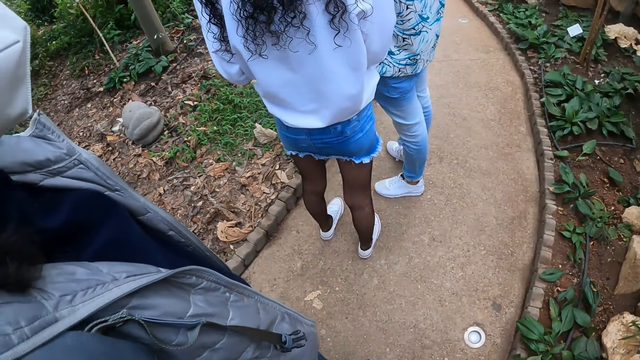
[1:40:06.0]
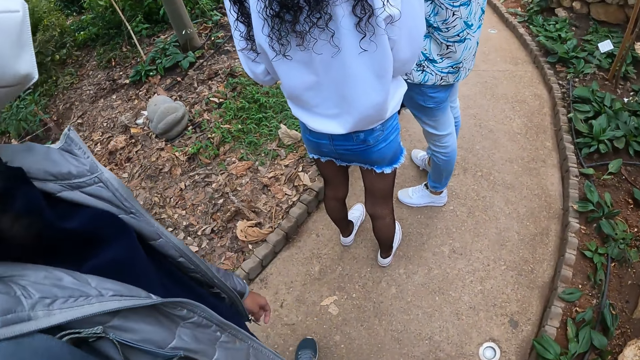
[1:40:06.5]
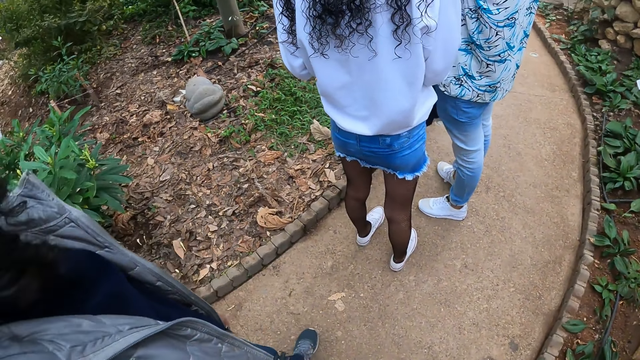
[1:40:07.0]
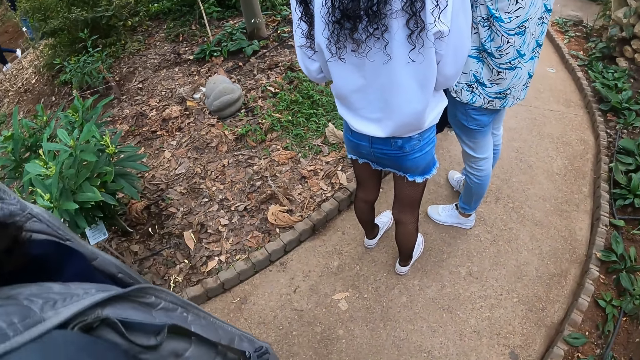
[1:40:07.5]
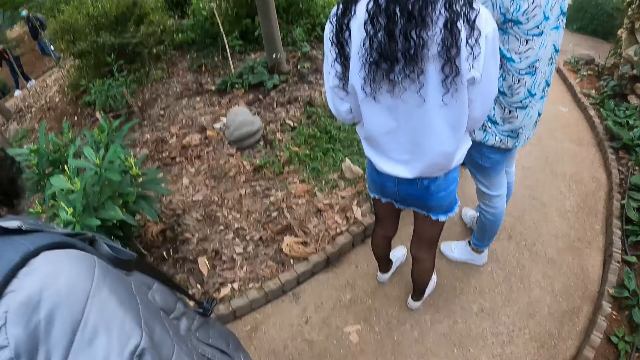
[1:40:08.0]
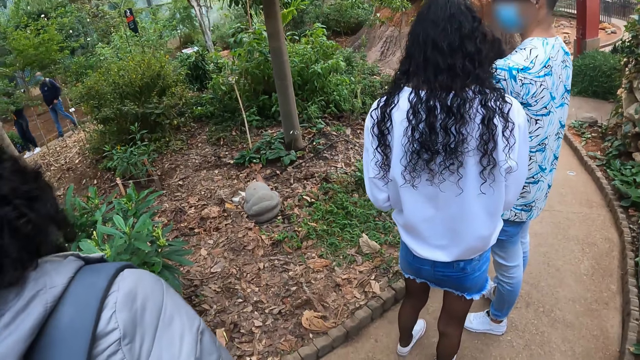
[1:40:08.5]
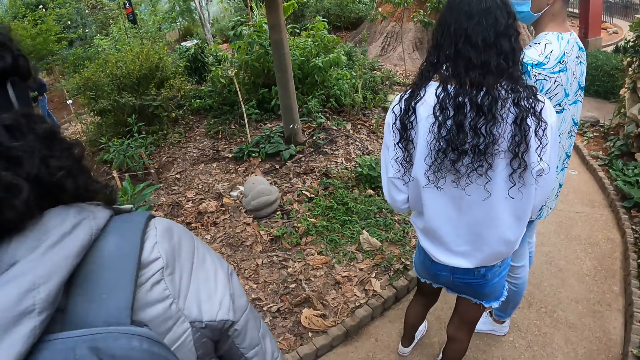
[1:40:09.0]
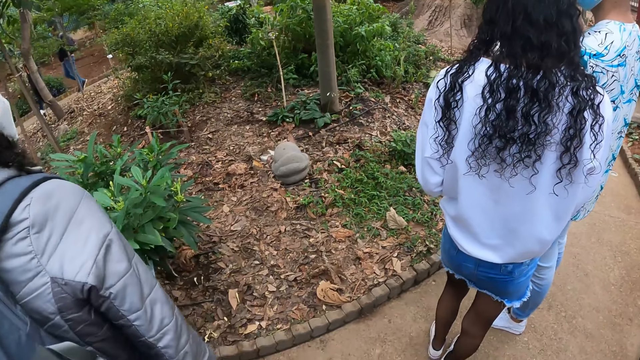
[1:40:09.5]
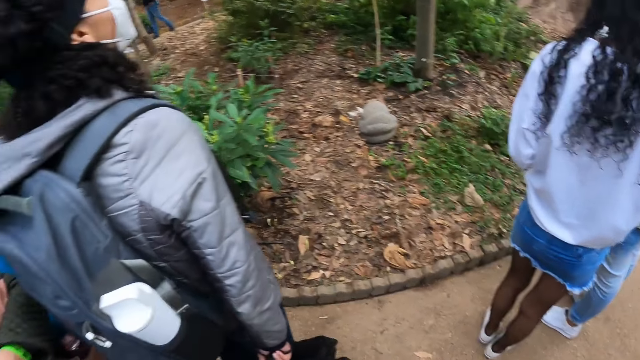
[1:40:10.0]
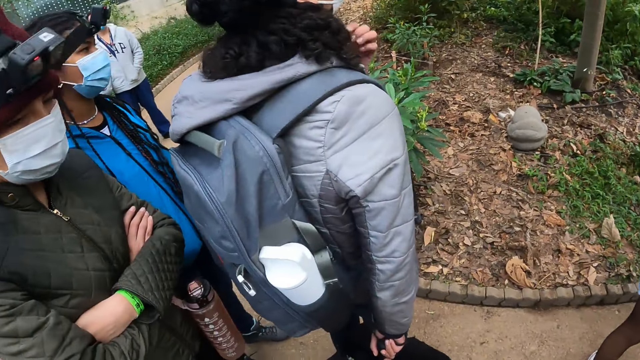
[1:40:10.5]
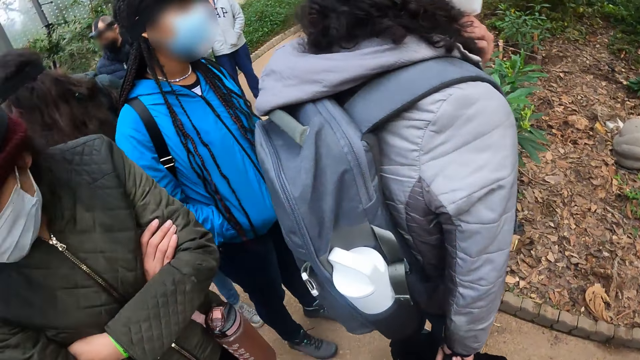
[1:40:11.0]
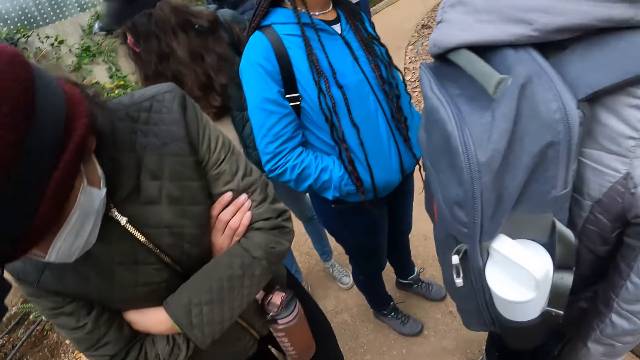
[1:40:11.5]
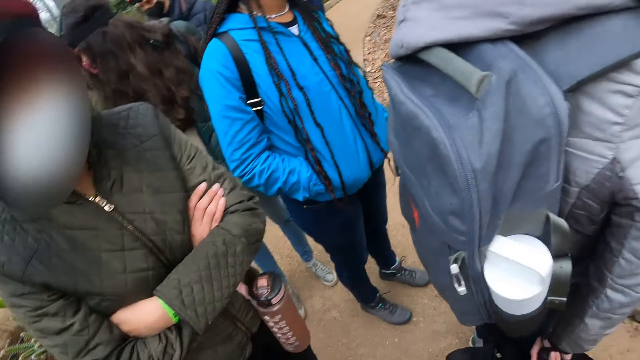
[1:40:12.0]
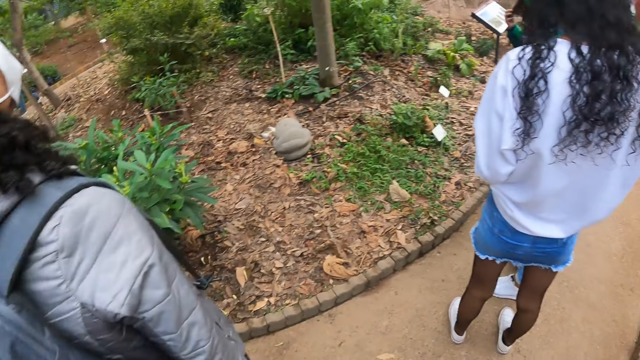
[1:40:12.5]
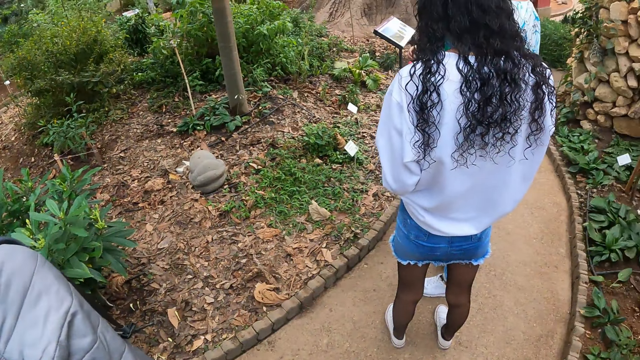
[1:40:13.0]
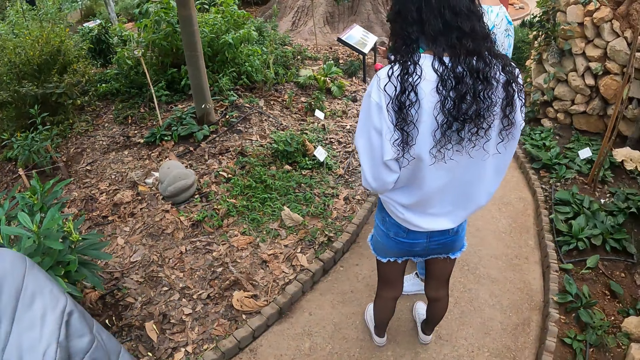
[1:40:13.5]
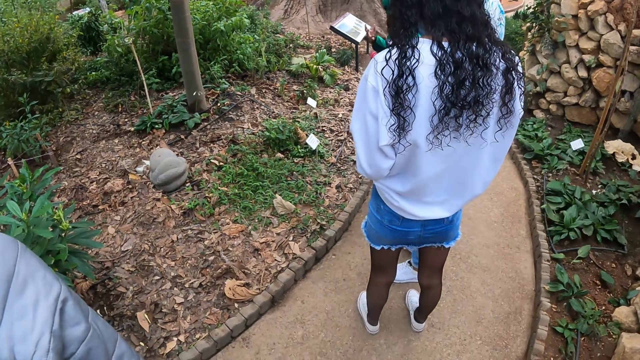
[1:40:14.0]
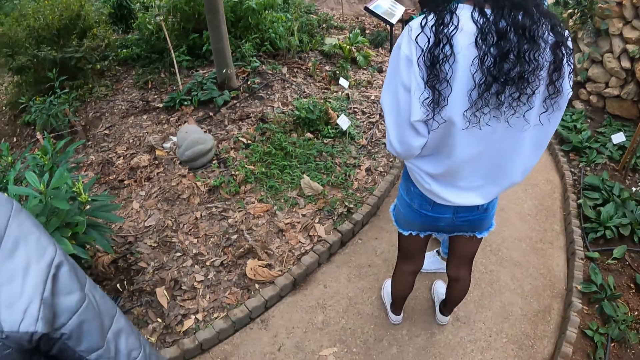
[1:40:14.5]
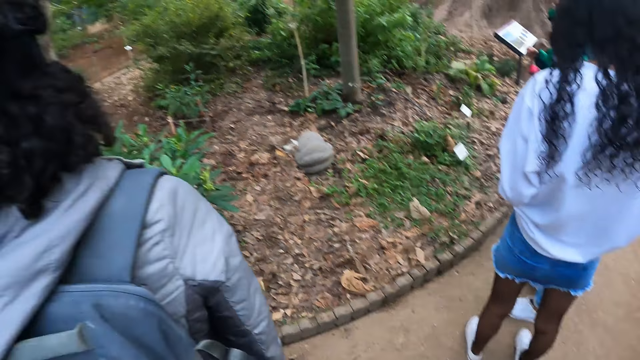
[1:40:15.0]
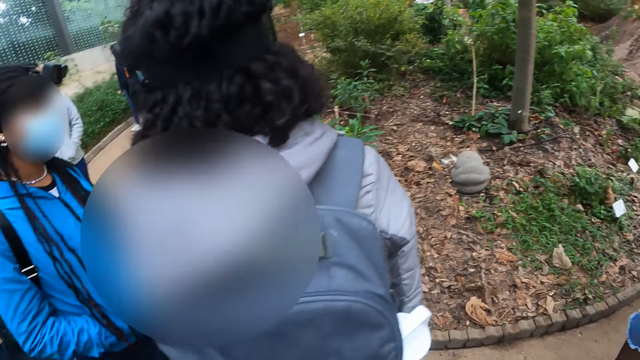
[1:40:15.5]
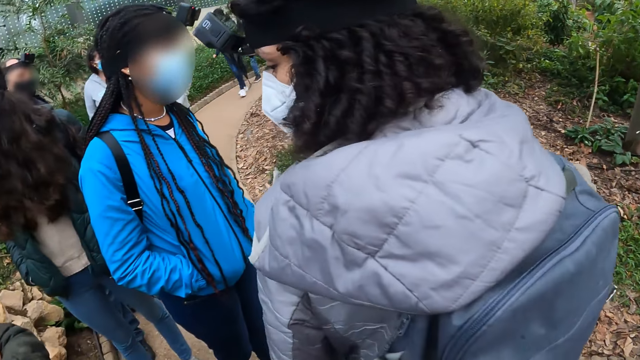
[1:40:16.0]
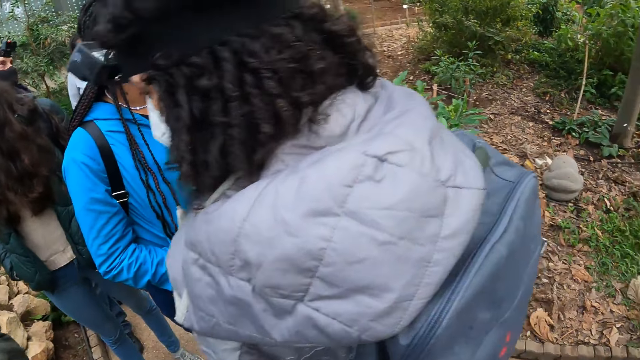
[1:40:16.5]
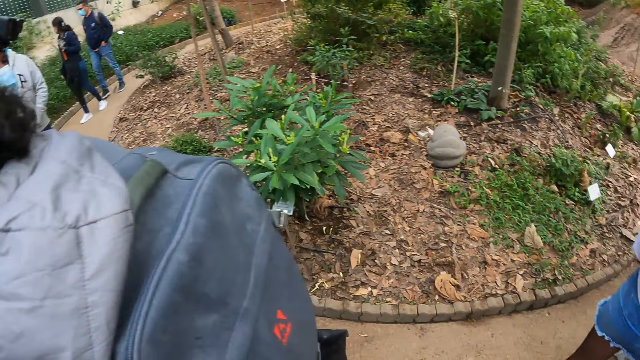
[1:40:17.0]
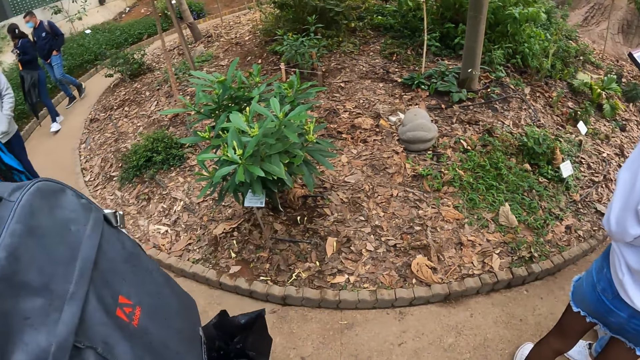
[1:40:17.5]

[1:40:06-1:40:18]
The camera wearer looks around.

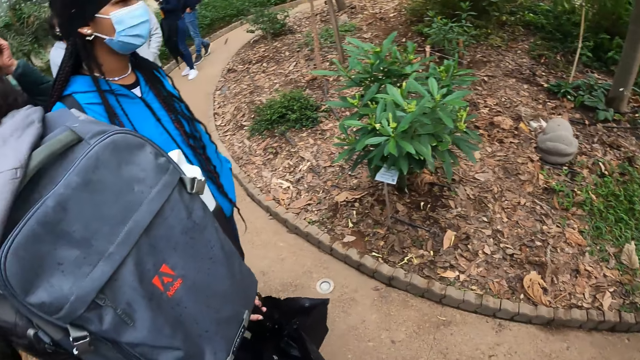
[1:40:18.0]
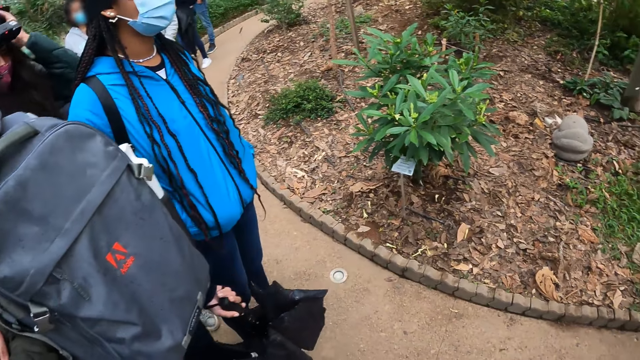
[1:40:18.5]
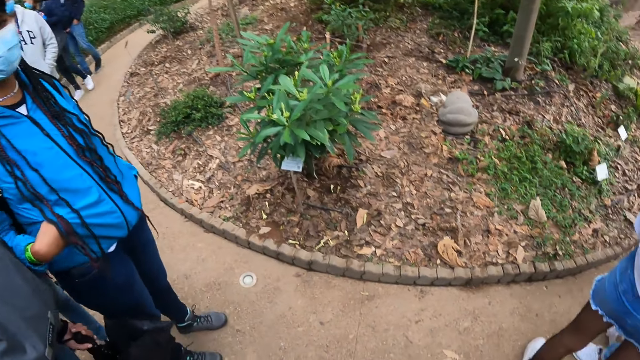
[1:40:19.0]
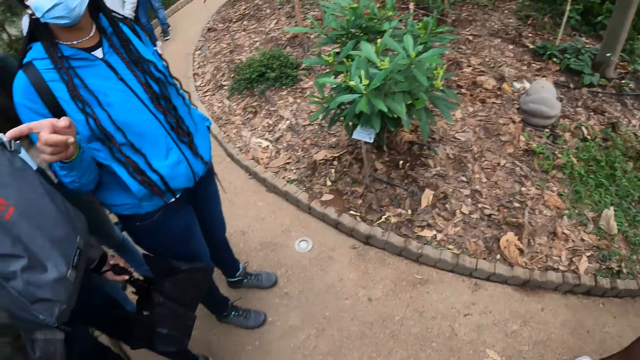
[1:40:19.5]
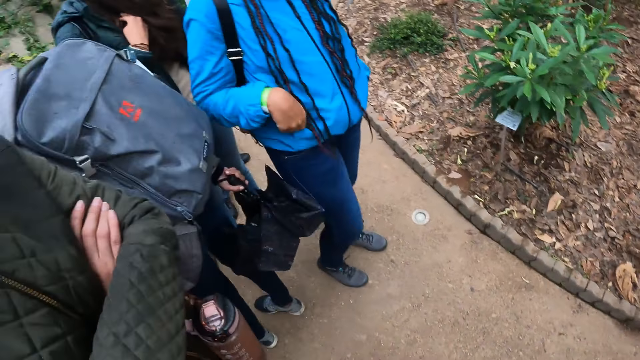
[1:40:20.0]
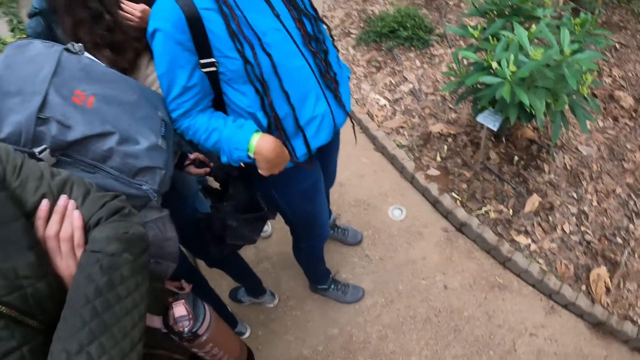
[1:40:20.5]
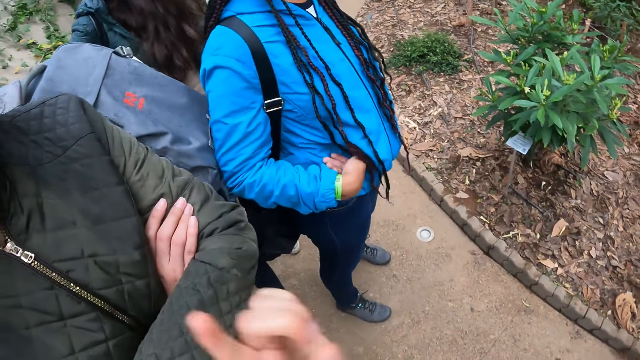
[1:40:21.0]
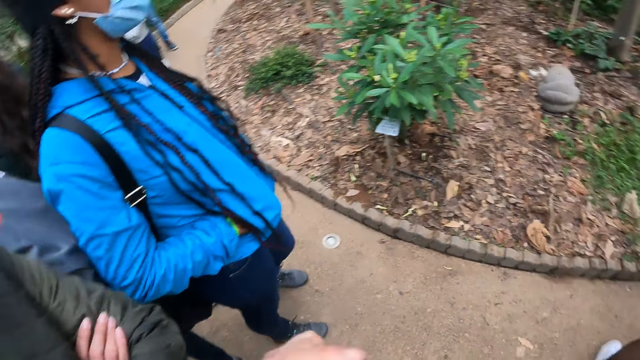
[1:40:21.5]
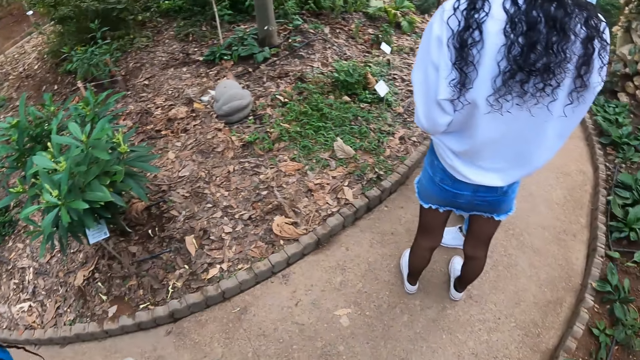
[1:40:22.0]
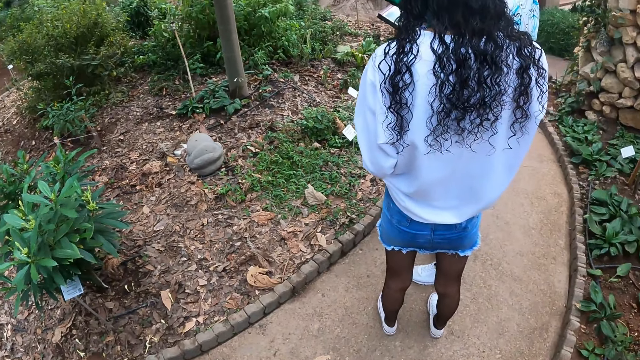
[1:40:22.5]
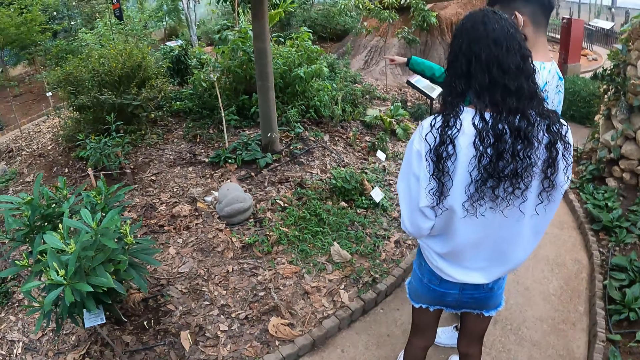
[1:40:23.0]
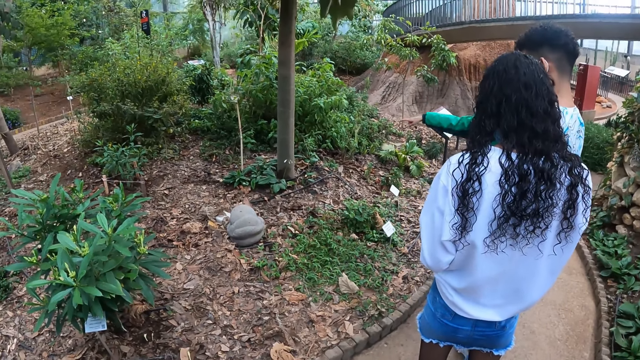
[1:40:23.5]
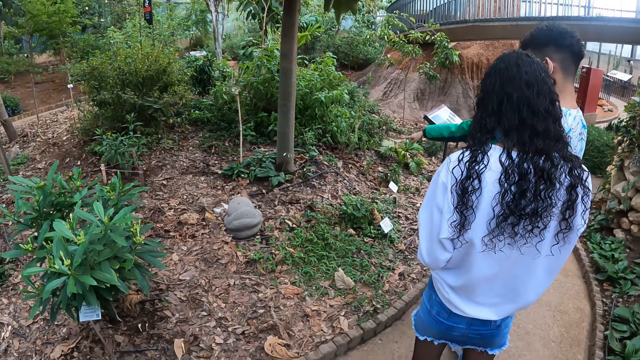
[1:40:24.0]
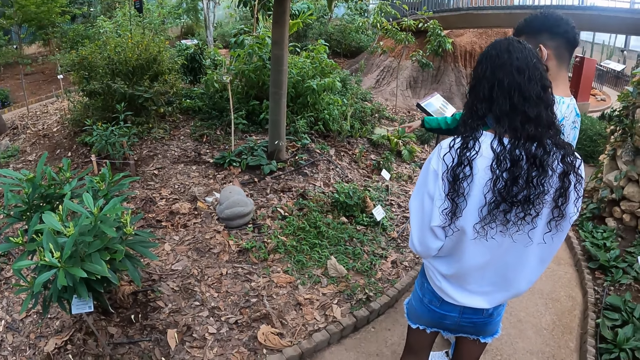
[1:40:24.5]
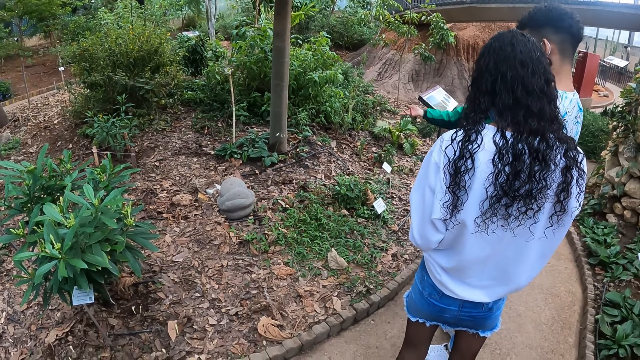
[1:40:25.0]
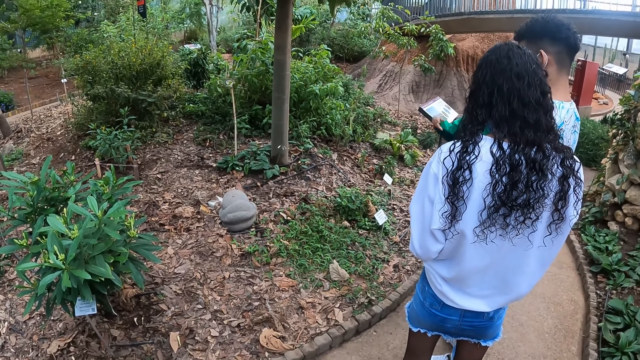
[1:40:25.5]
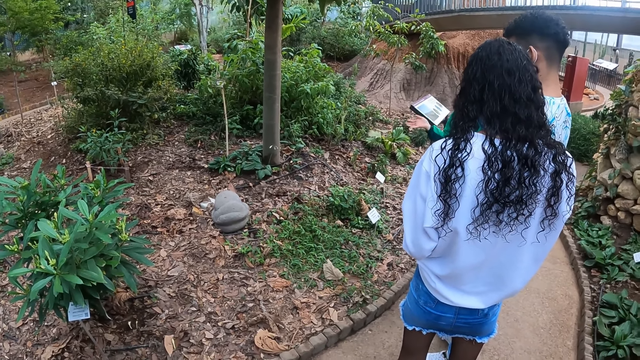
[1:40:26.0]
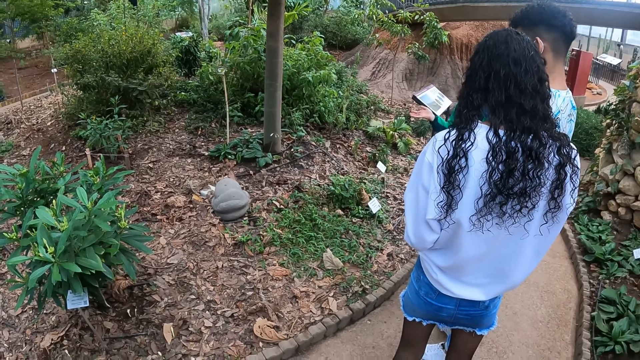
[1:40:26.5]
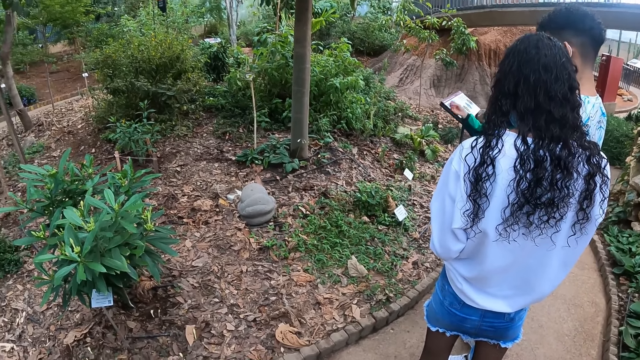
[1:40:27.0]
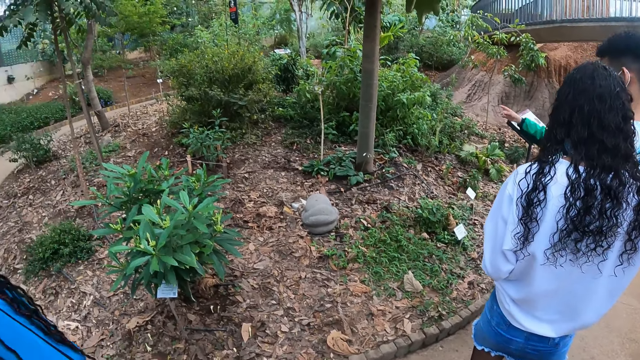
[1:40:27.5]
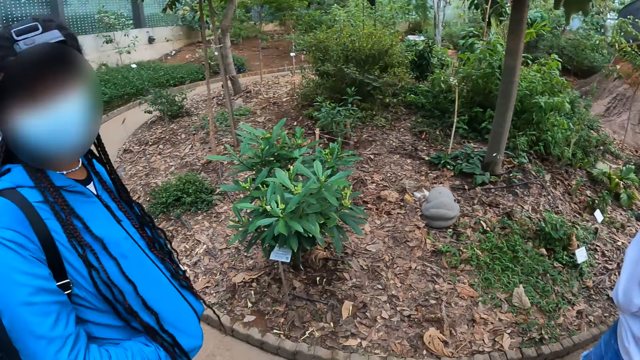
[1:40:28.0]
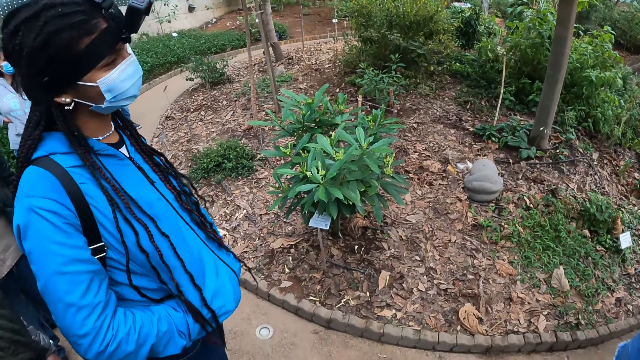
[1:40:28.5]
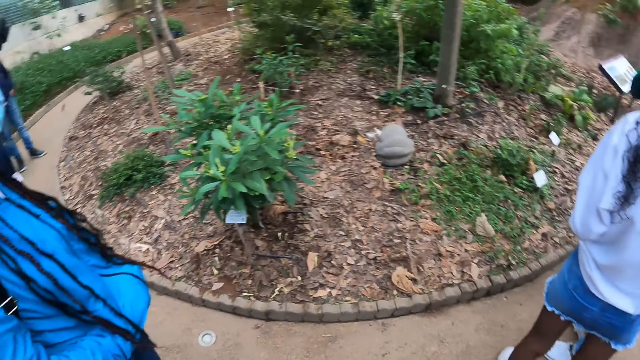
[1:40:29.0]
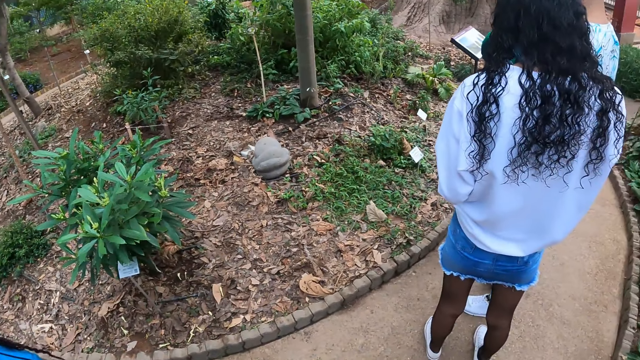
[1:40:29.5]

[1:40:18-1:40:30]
The camera wearer points out. They look around.
